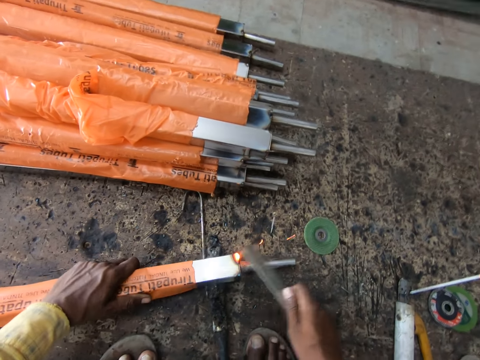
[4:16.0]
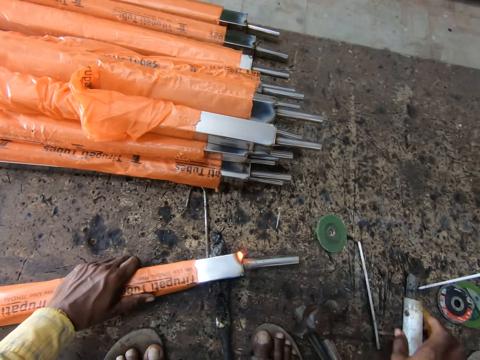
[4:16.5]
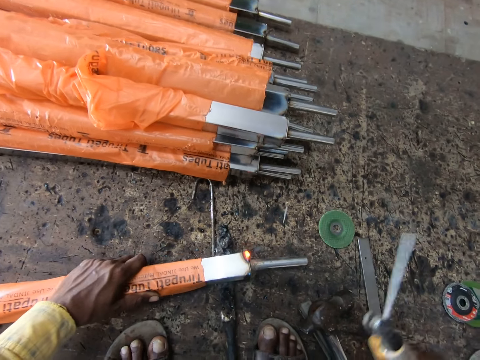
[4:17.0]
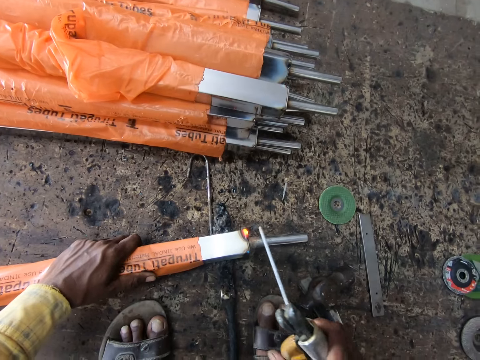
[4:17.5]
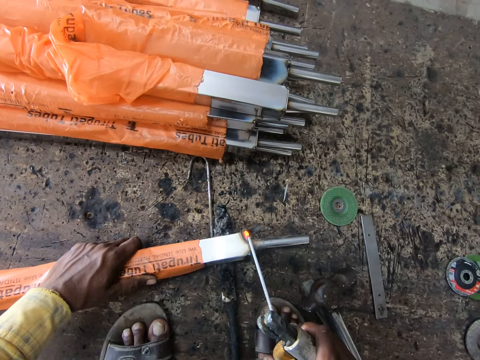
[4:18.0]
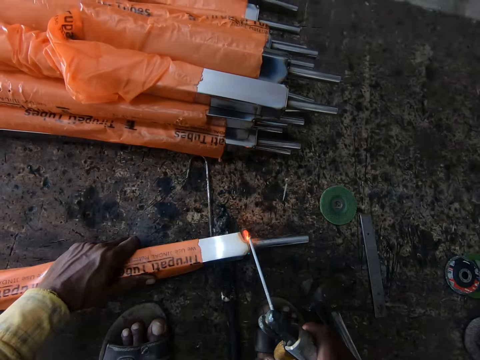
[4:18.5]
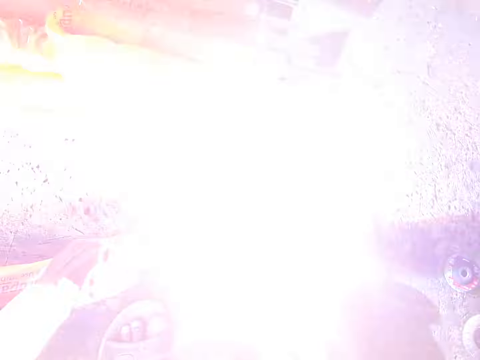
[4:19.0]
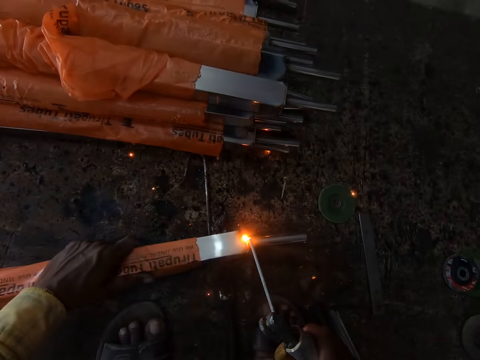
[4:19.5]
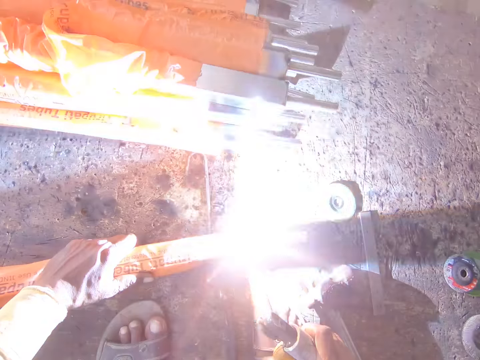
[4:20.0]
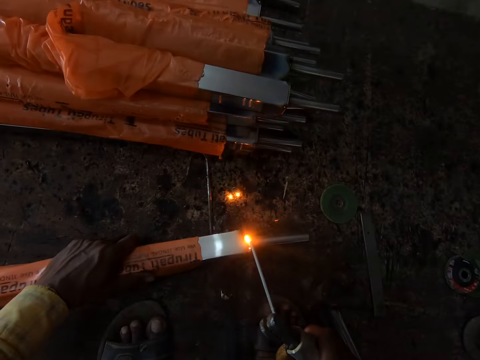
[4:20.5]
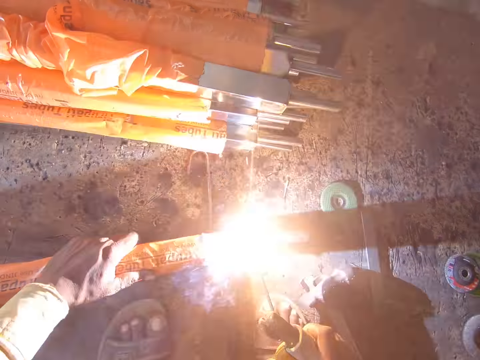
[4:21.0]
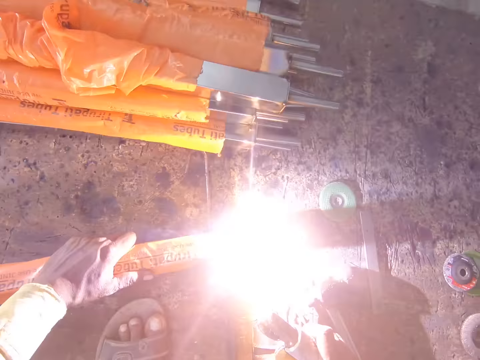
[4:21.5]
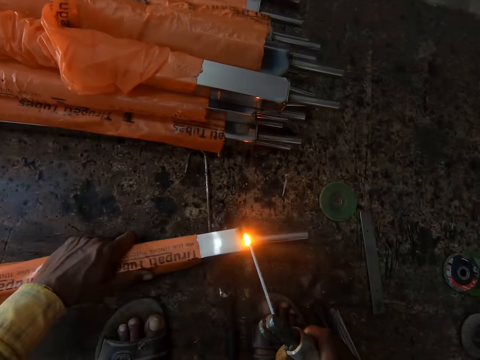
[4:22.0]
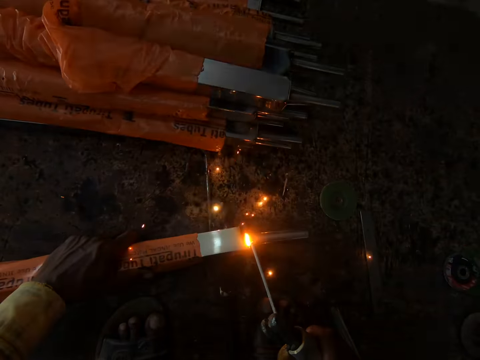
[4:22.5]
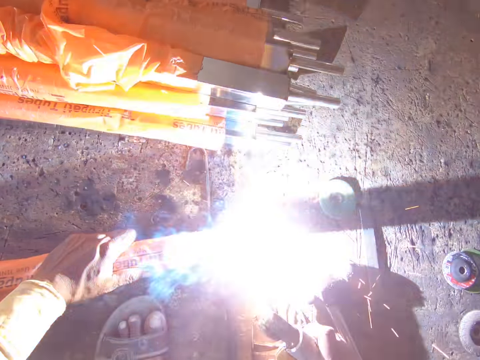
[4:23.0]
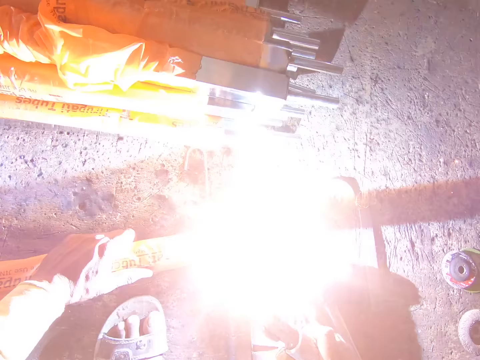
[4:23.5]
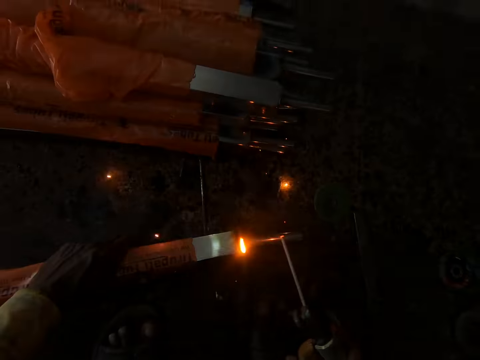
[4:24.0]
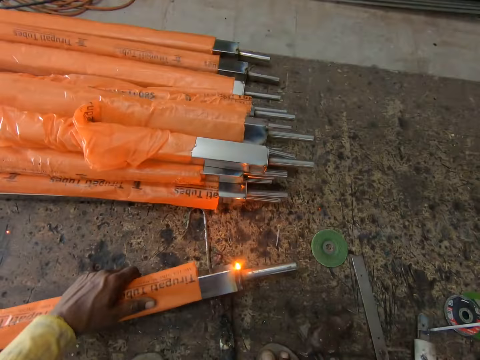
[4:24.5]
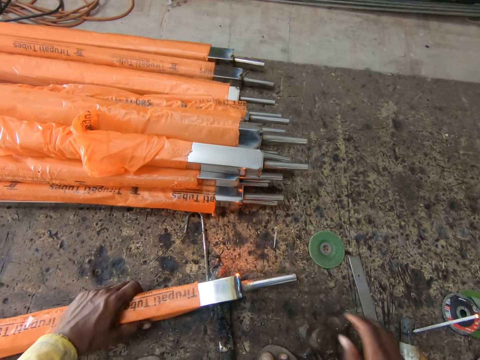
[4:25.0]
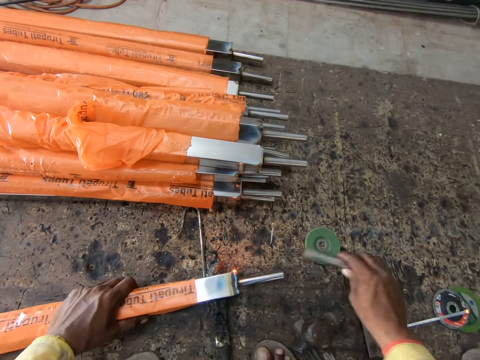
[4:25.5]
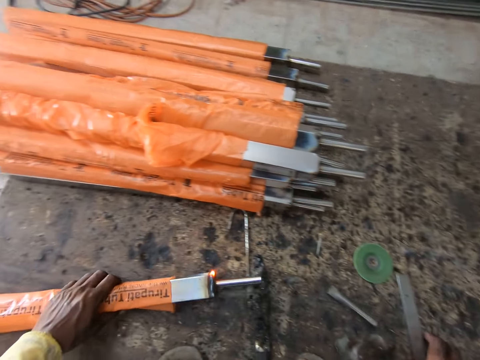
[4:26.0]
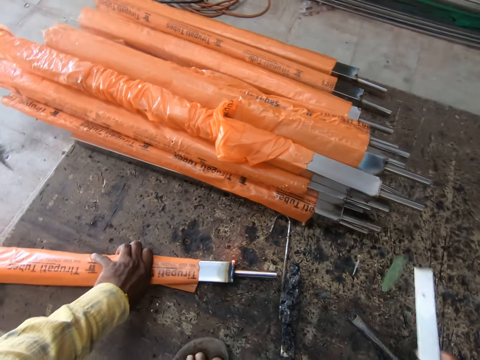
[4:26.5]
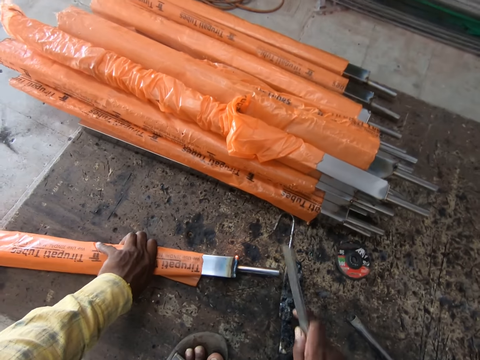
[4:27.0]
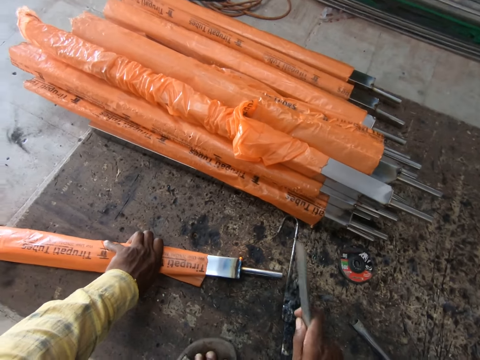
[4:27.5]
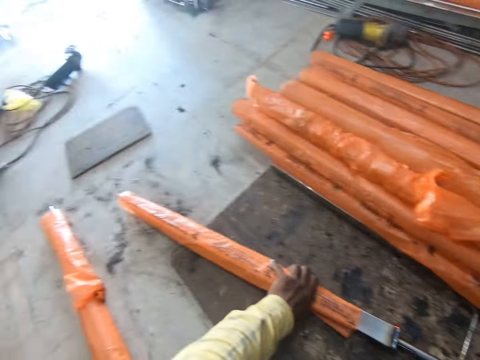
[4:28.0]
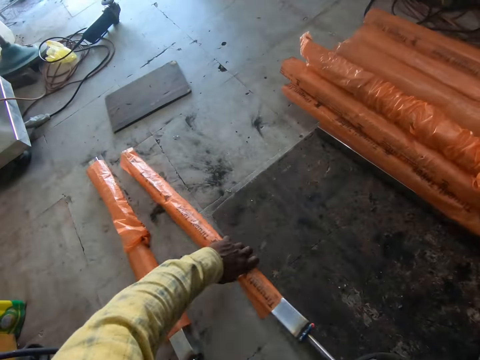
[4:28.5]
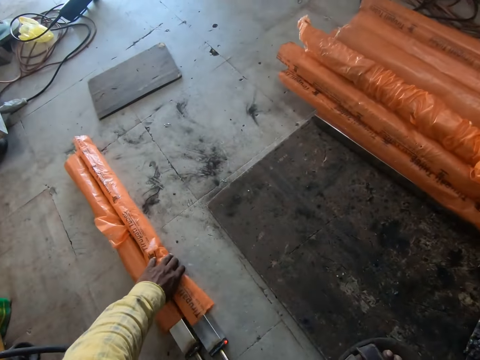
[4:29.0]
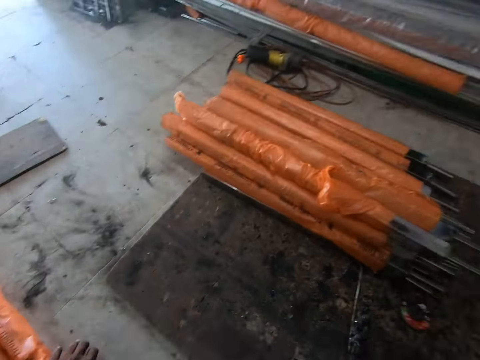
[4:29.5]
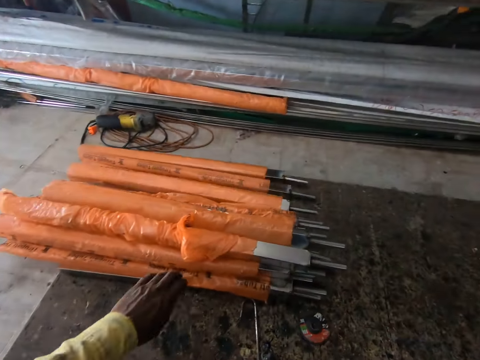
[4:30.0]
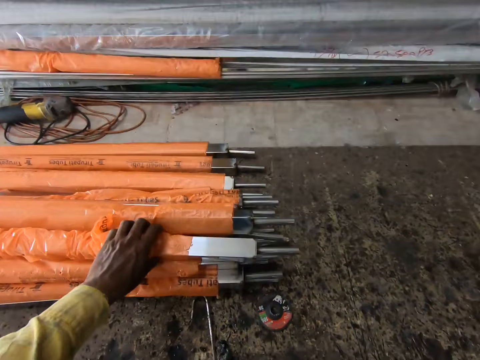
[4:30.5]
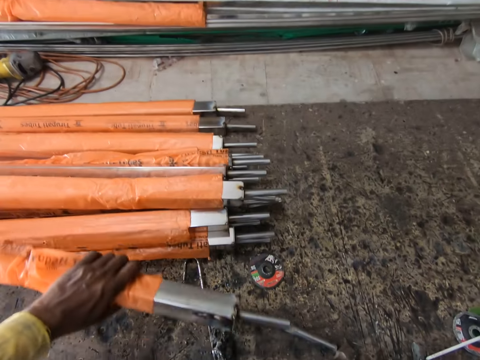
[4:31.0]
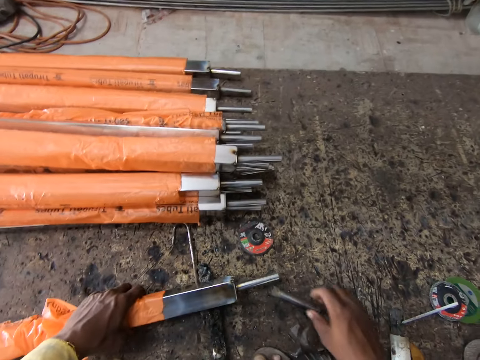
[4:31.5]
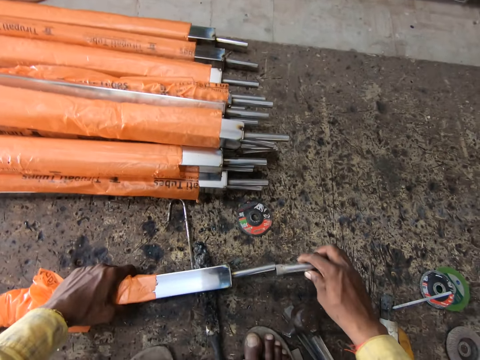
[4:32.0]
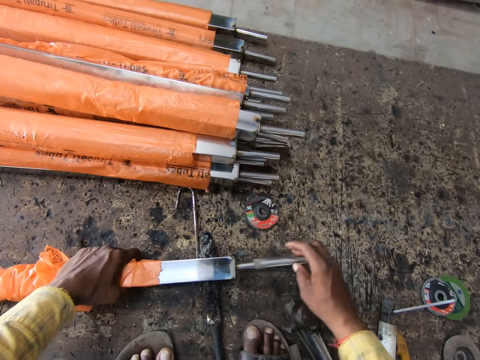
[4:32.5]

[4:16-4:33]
The camera wearer drops the metal bar. They pick up a welding machine. They weld the metal using the welding machine. They place the welding machine down. They remove the metal pipe or metal piece. They drop the metal piece. They put the metal pipe in. They pick up a metal bar and hit the metal with the metal bar. They place the metal aside. They pick up a metal. They place the metal down. They pick up the pipe metal. They put the pipe metal in the metal.

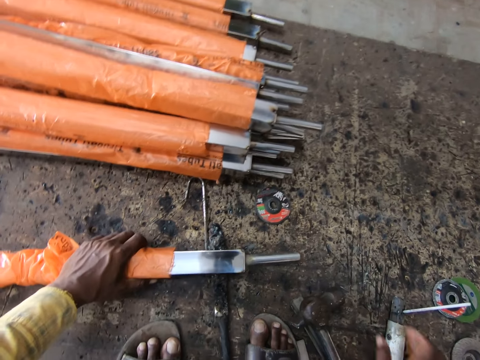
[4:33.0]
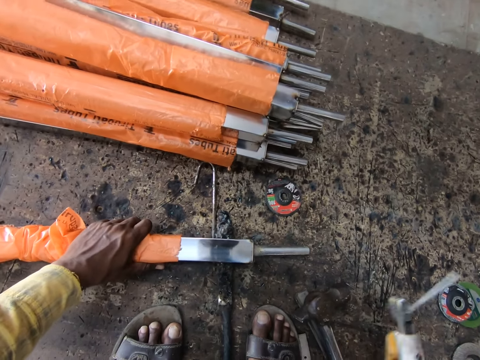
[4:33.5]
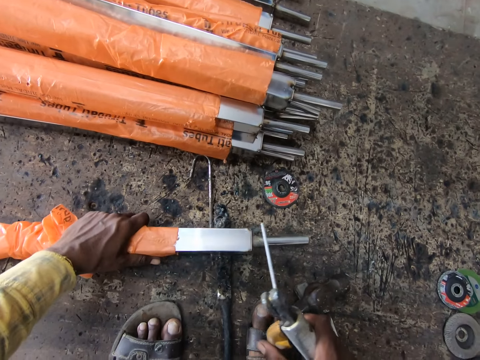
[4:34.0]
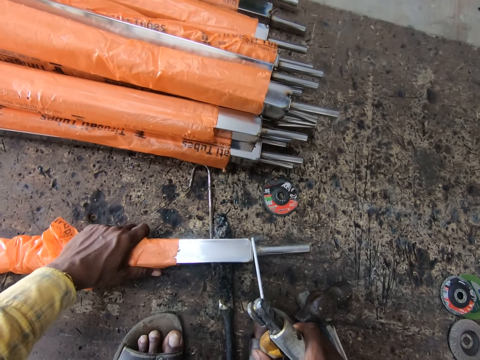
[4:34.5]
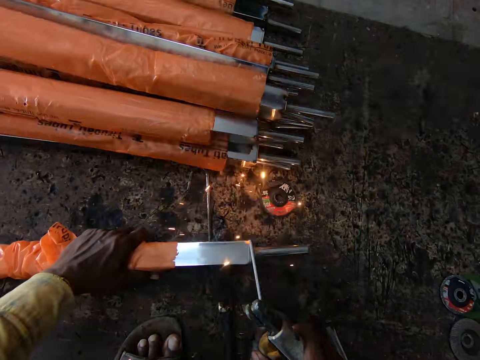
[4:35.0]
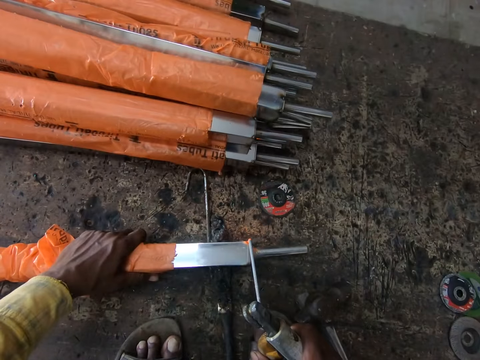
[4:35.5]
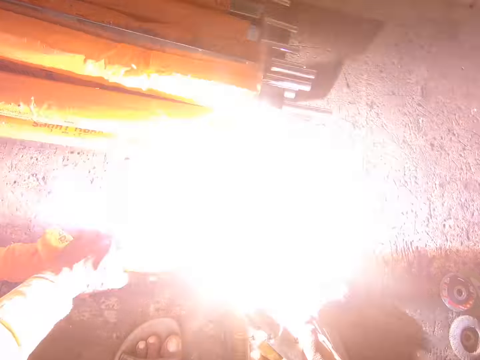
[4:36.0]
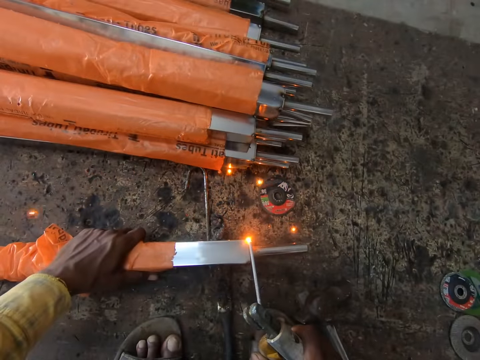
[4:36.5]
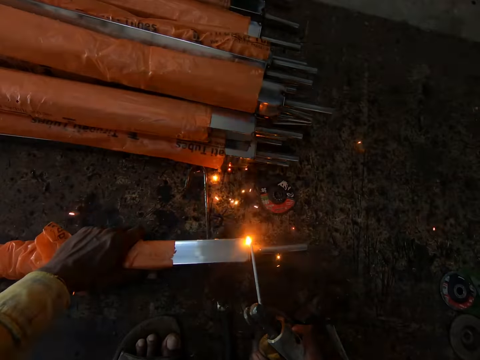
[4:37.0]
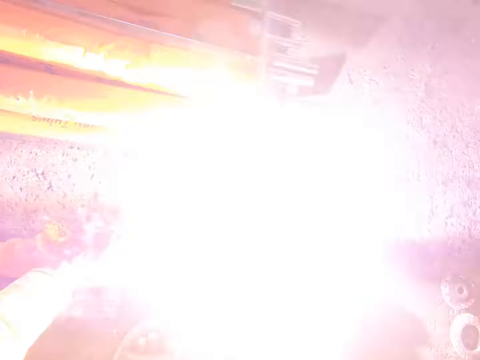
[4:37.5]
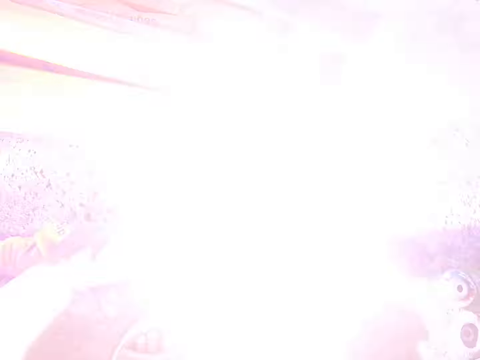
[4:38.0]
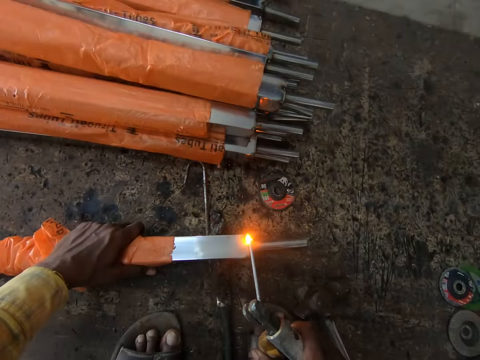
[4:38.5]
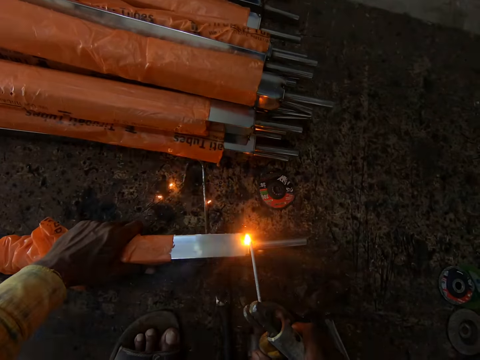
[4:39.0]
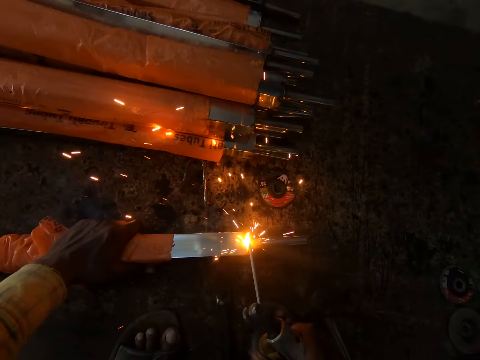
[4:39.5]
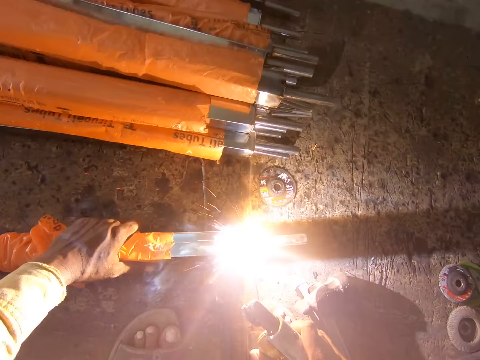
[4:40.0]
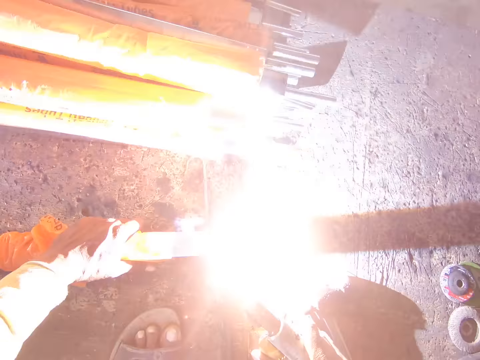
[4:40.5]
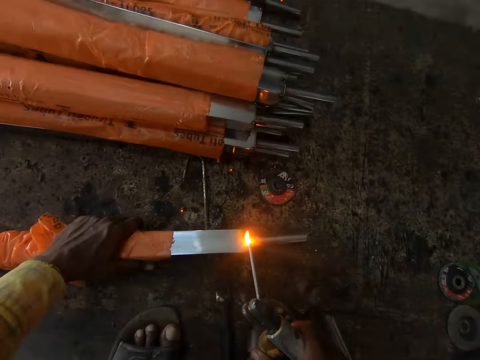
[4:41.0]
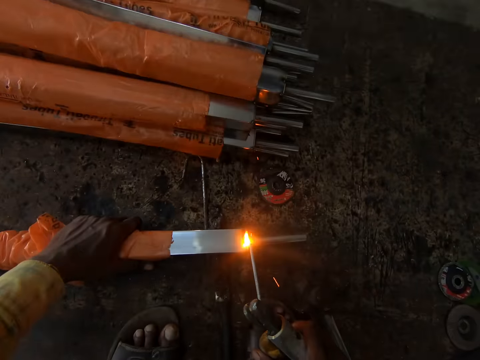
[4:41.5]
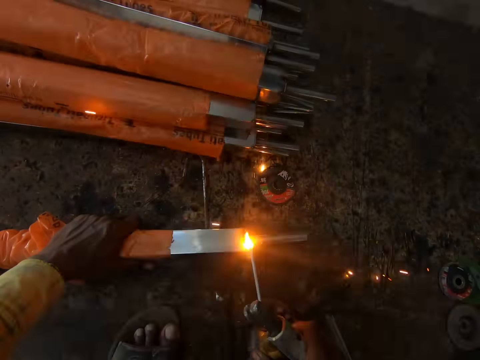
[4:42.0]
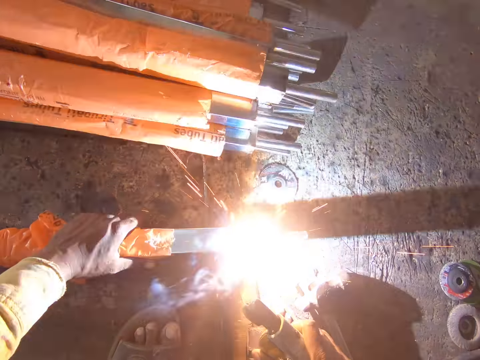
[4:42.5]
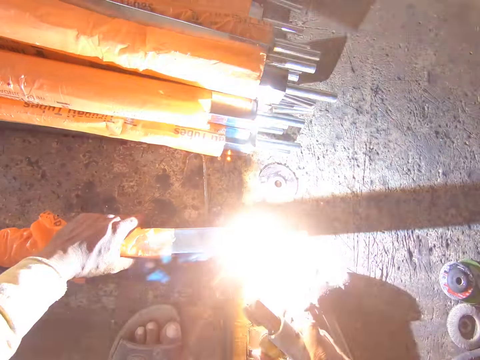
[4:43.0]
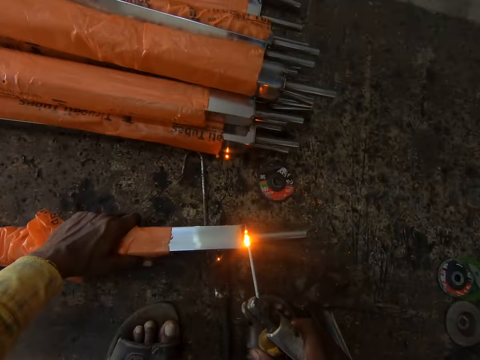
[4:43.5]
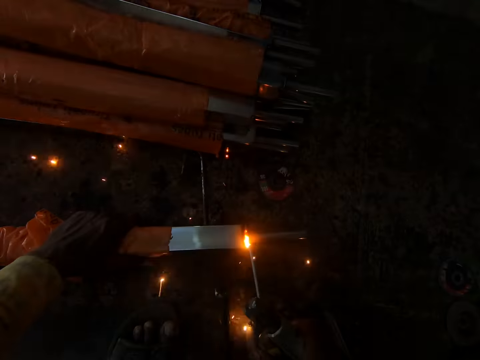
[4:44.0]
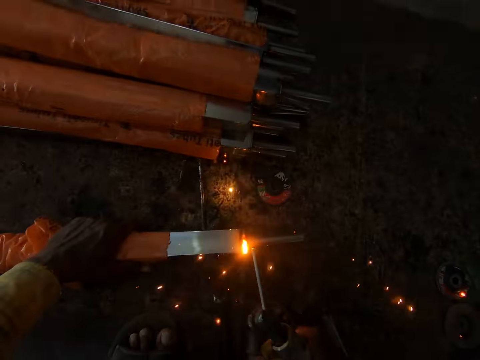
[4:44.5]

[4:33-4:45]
The camera wearer picks up a welding machine. They weld a metal using the welding machine.
